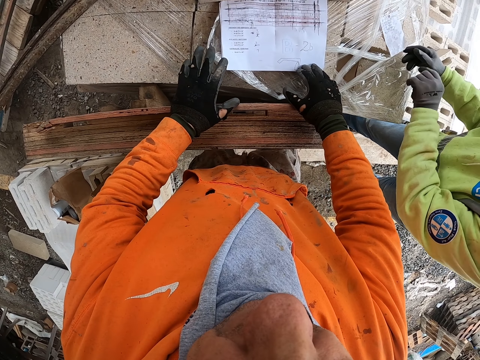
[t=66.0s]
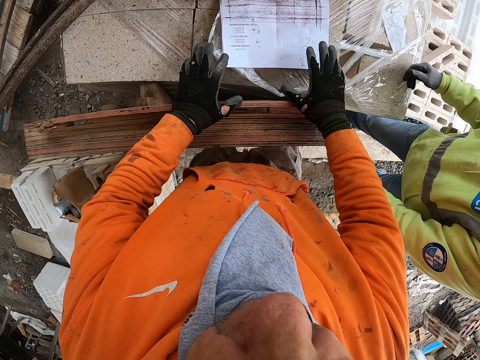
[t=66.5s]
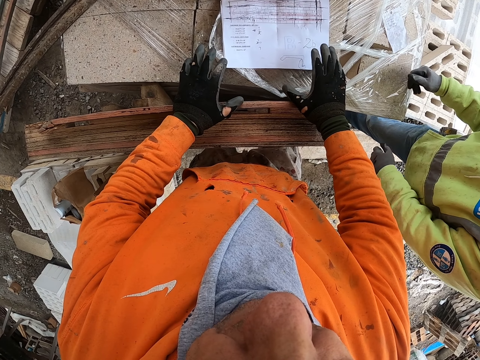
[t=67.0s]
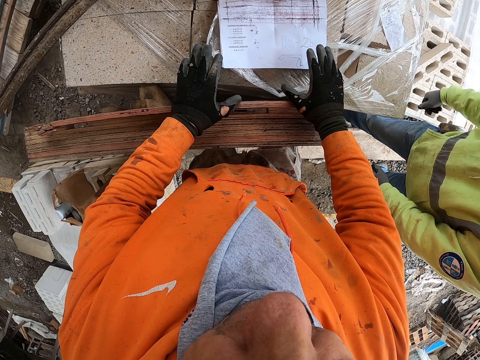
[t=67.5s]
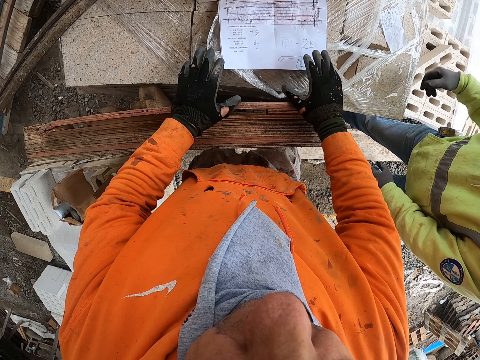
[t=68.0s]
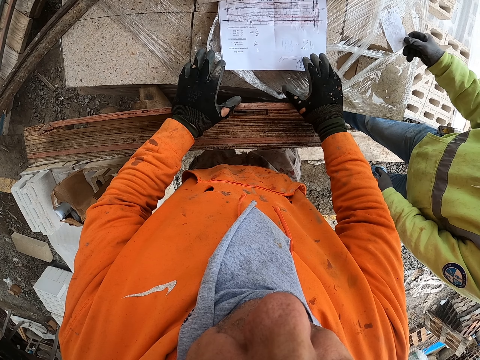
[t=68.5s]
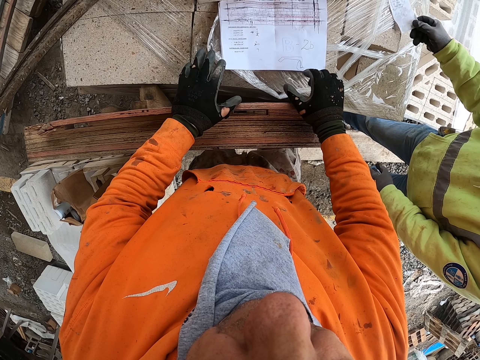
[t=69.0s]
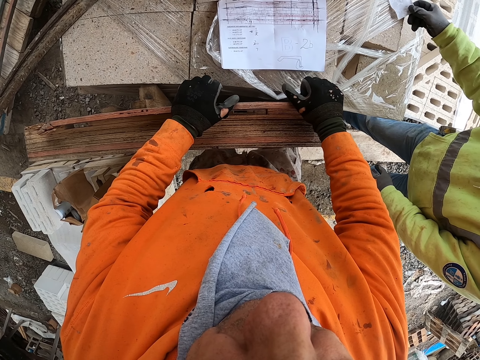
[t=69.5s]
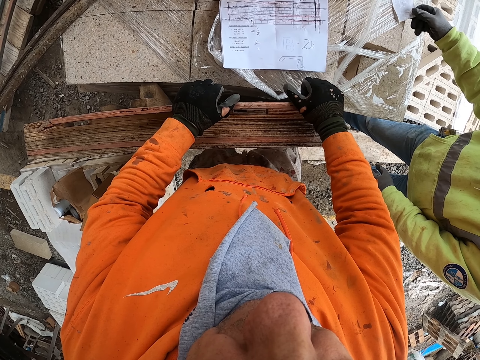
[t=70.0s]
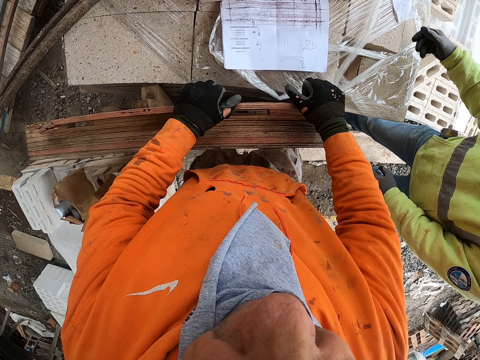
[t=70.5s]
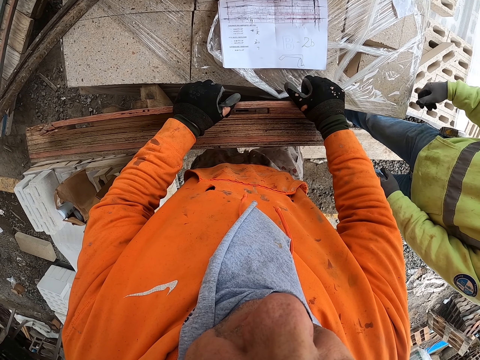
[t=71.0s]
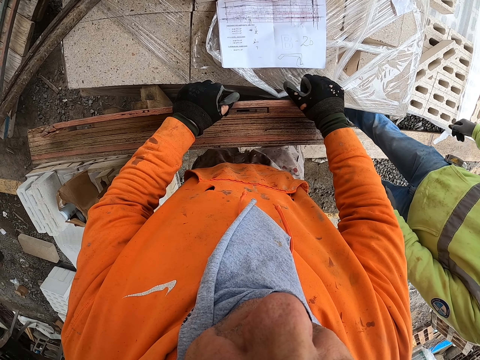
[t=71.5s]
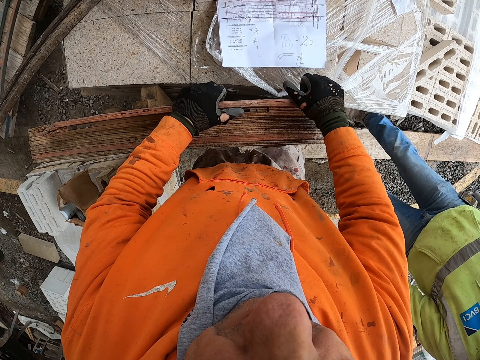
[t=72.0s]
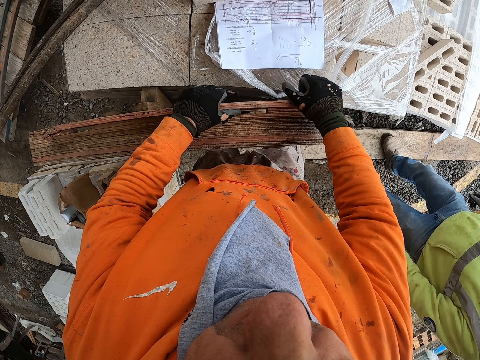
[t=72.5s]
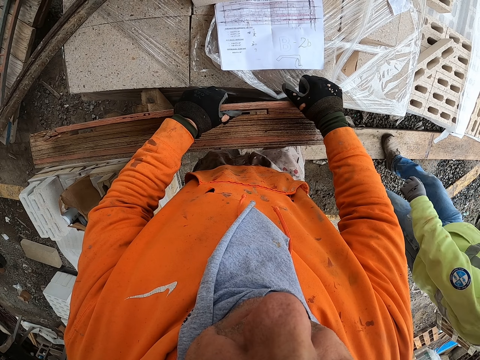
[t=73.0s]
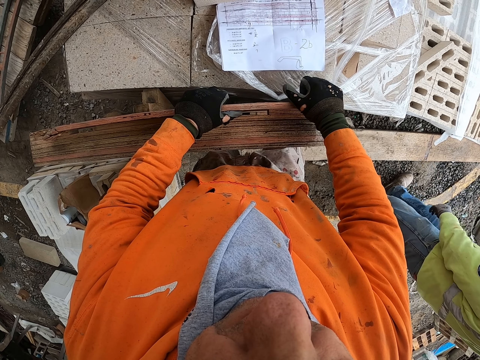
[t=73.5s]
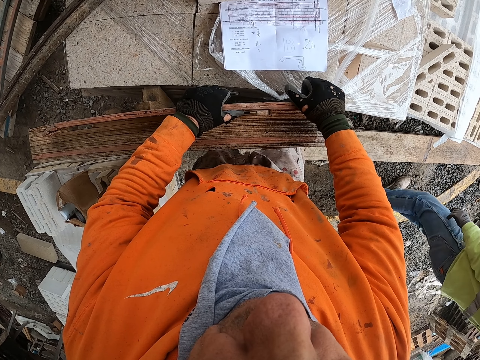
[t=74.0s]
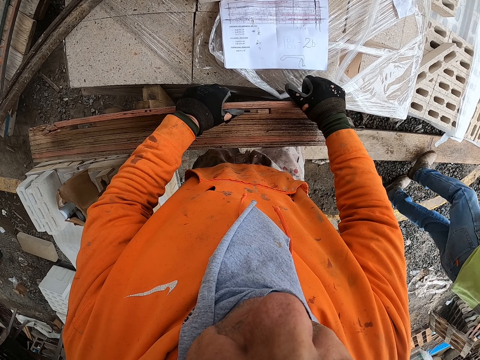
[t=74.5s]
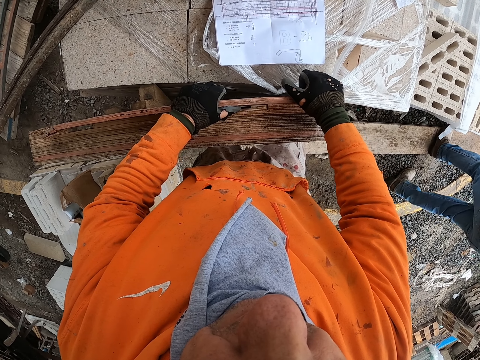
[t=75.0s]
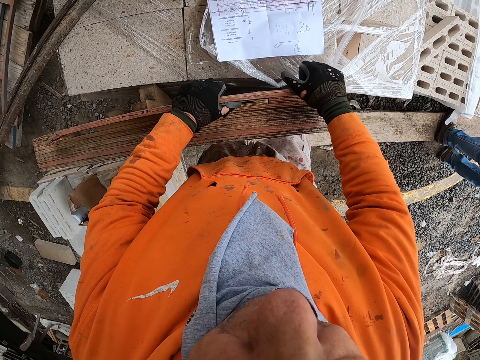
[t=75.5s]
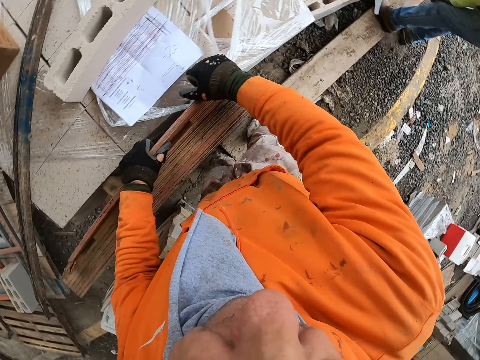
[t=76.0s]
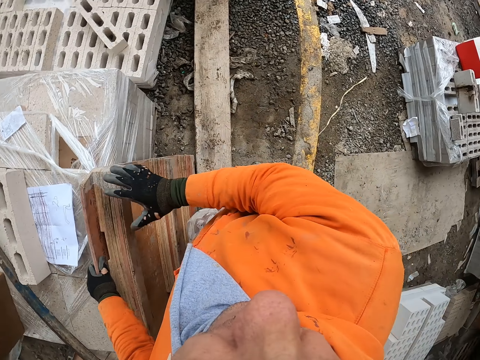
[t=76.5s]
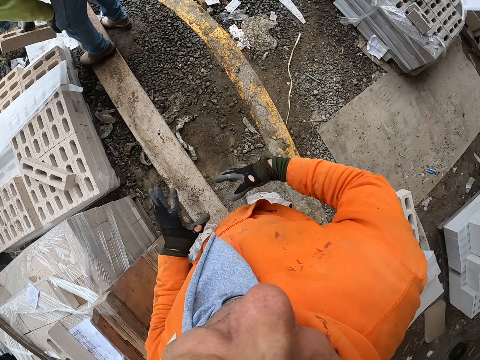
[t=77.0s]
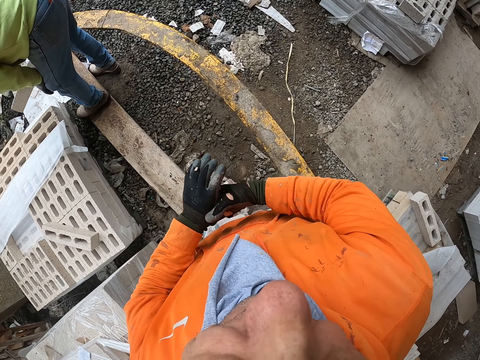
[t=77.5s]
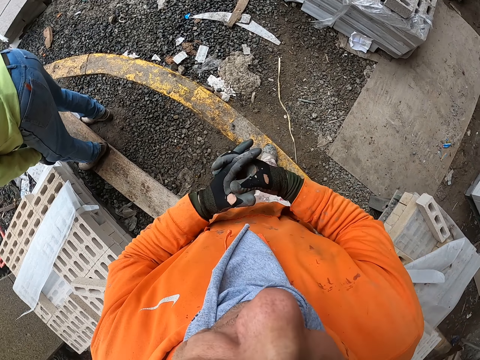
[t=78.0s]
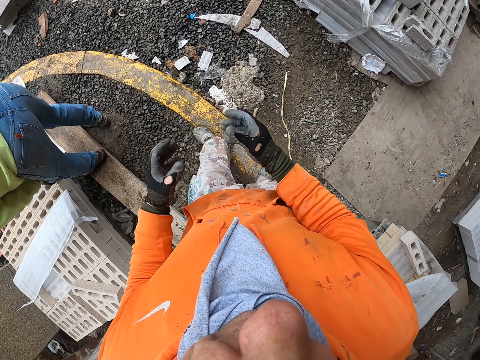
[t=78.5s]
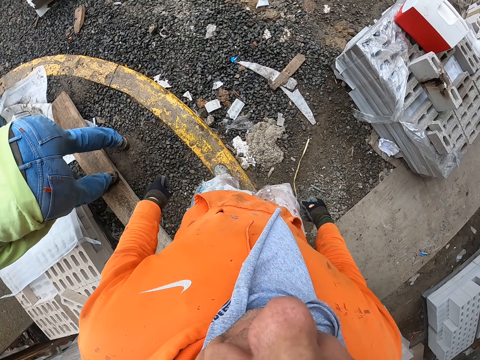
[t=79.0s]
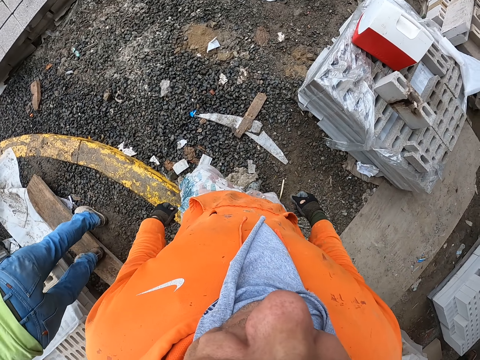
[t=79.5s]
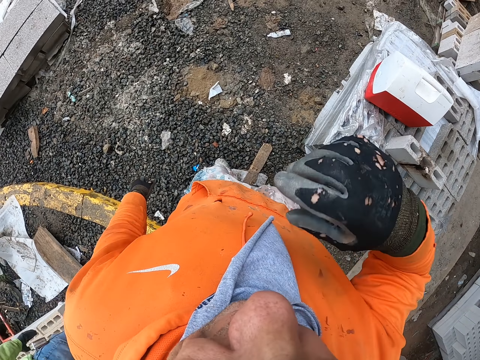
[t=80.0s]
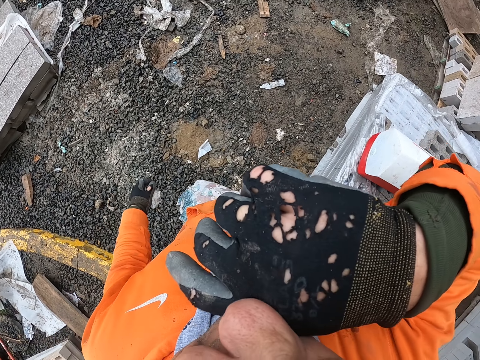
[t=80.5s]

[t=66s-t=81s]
The camera wearer reads the paper. A man picks up a paper. The camera wearer reads the paper. The man walks in the yard. The camera wearer walks in the yard. They turn around. The man touches his knees. The camera wearer folds their hand. They touch themselves.

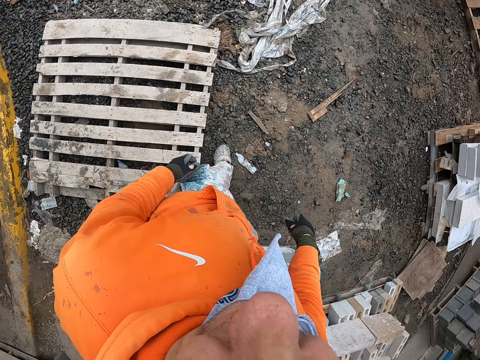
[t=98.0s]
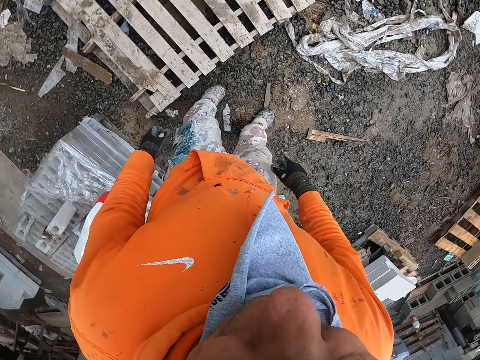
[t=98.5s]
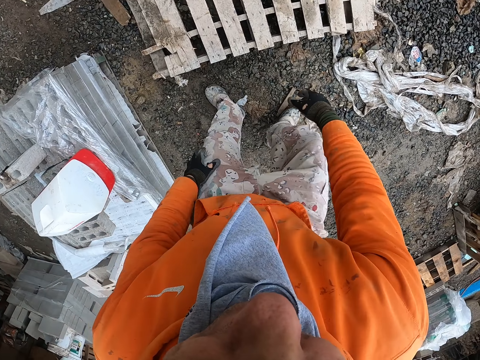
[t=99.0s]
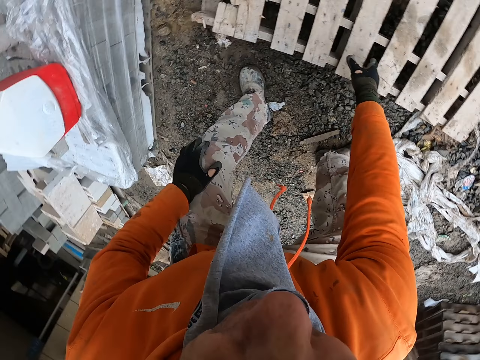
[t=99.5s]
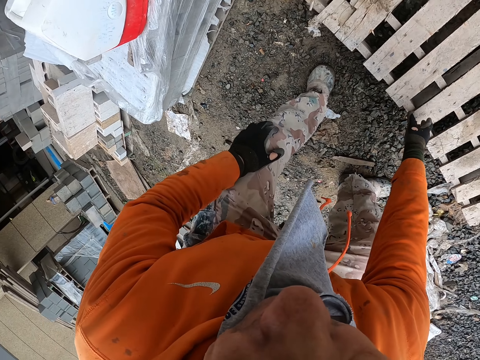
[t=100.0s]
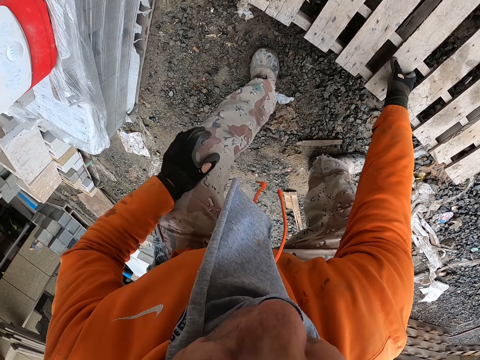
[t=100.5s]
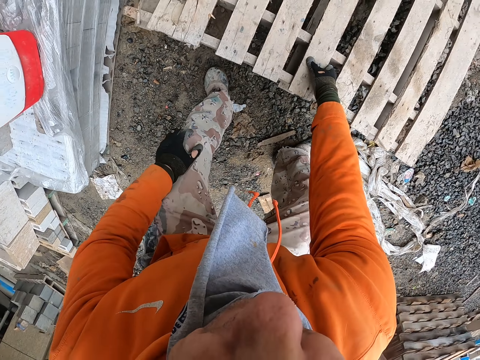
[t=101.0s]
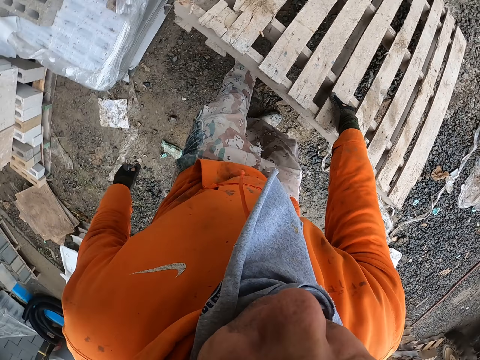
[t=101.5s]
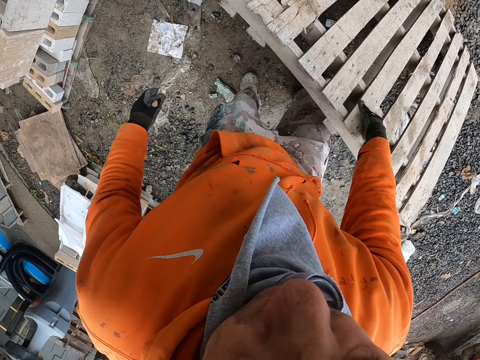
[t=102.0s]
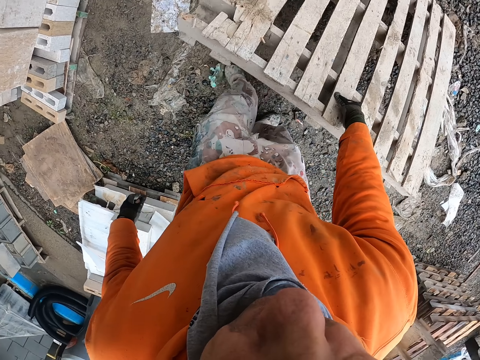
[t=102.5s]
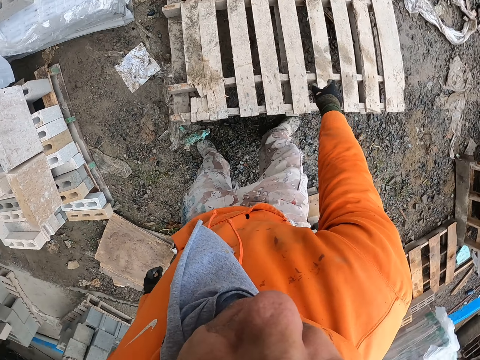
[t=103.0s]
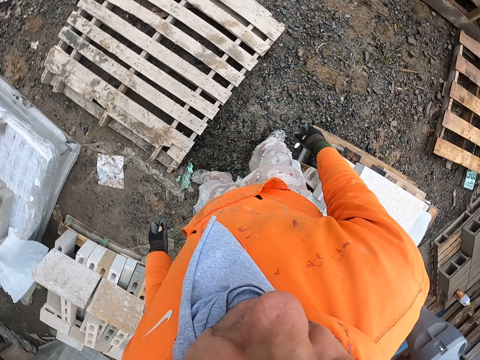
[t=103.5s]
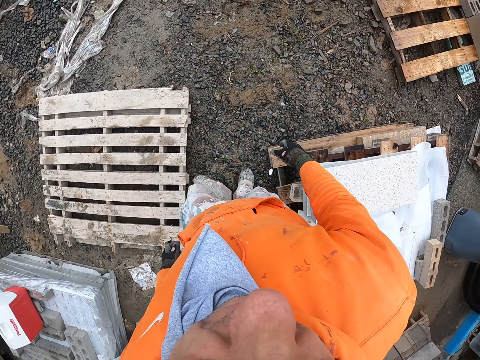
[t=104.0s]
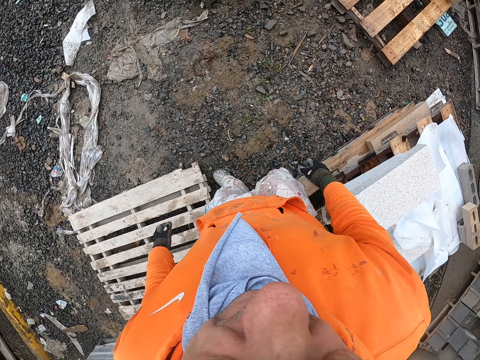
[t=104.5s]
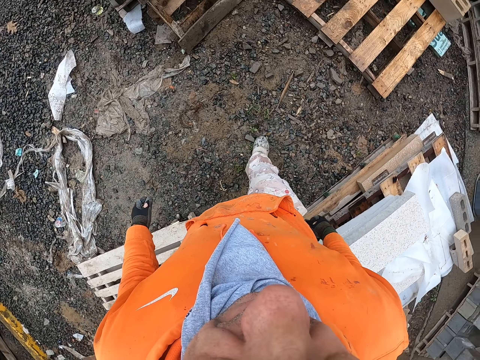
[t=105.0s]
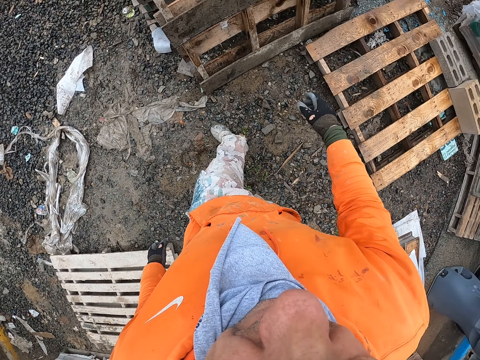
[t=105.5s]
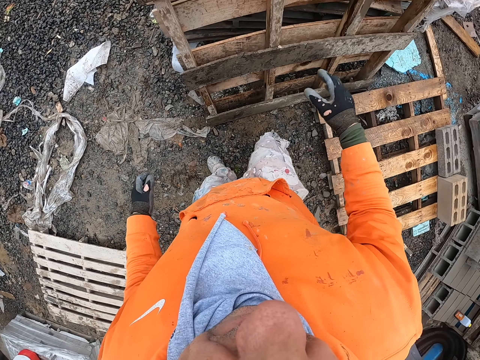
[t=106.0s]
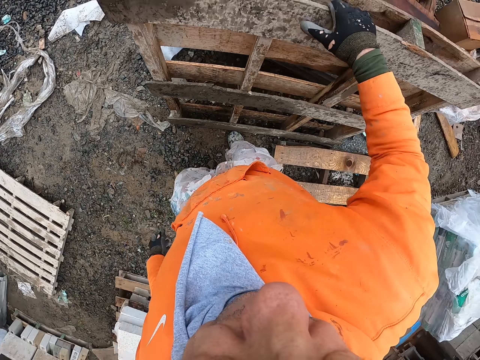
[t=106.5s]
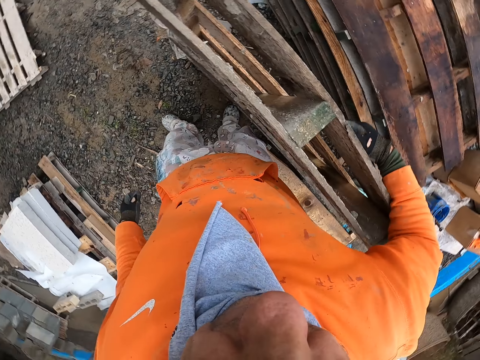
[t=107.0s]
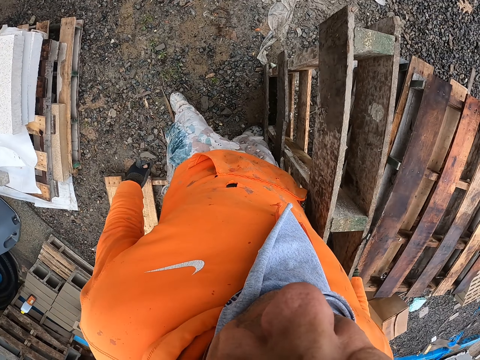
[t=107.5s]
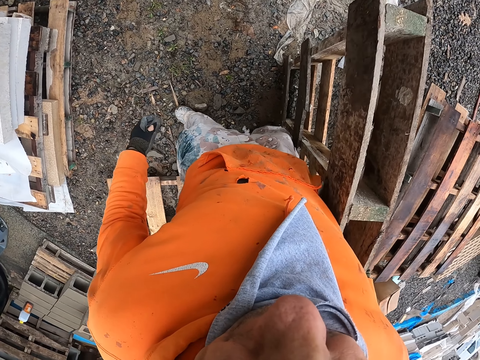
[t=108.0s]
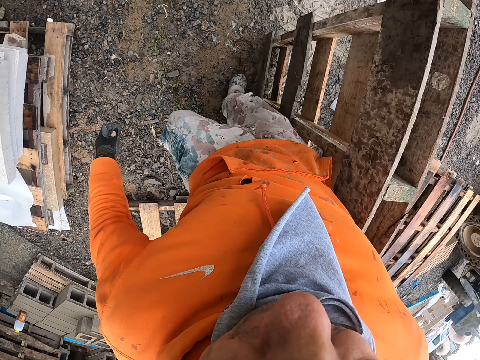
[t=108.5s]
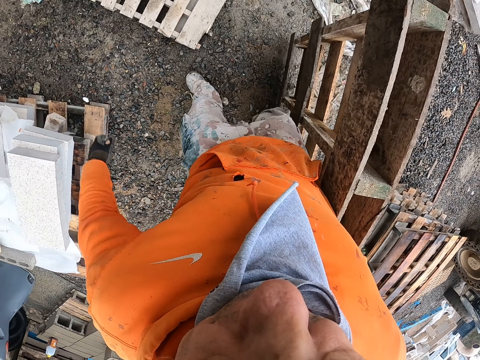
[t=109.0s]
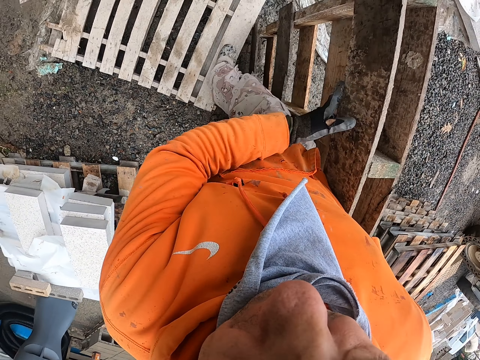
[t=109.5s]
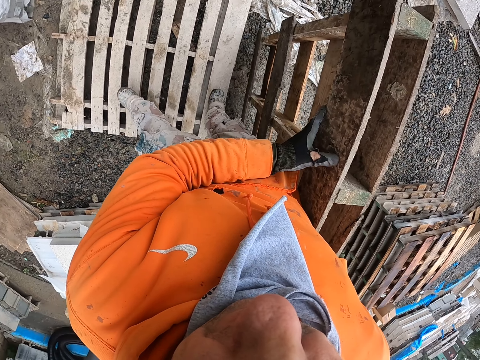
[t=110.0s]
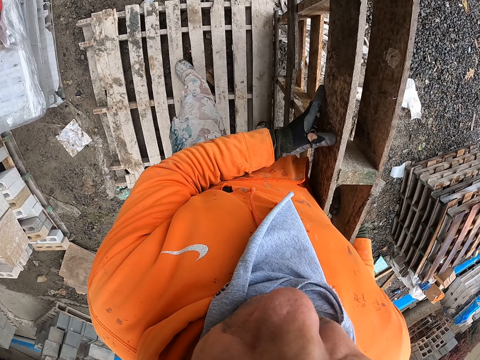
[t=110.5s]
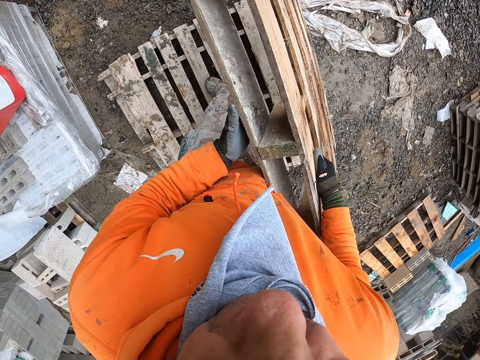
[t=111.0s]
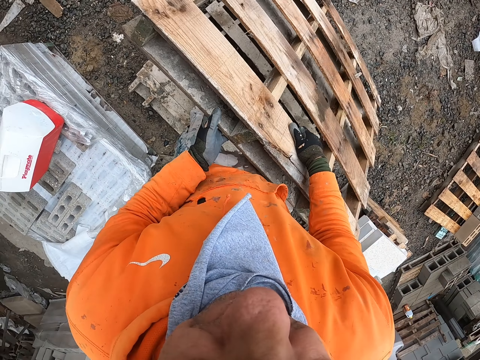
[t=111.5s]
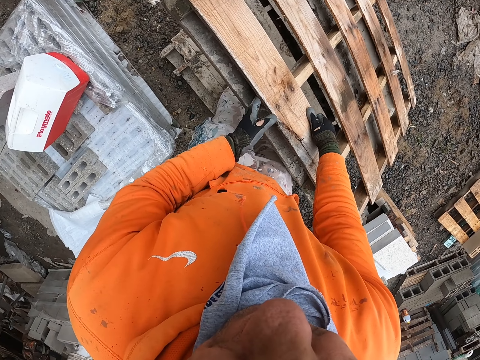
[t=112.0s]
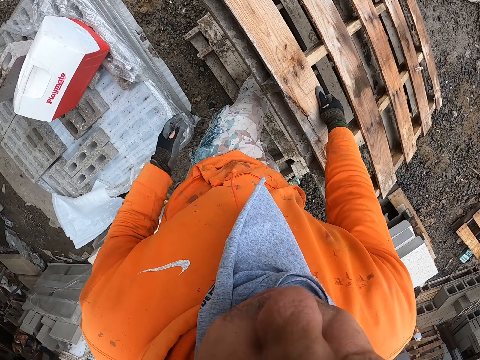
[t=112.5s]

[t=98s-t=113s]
The camera wearer drags the pallet or wooden riser on the ground. They put the pallet on the ground. They walk in the yard. They pick up the pallet and carry the pallet. They walk in the construction site with the wooden riser in hand. They put the pallet on another pallet.
